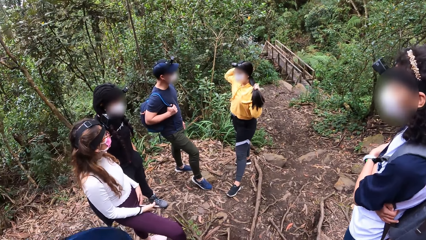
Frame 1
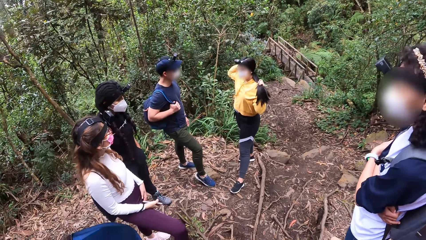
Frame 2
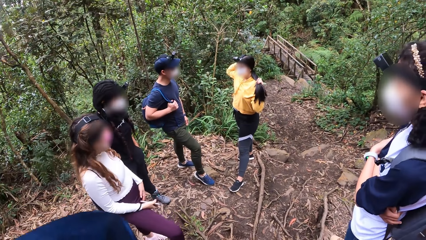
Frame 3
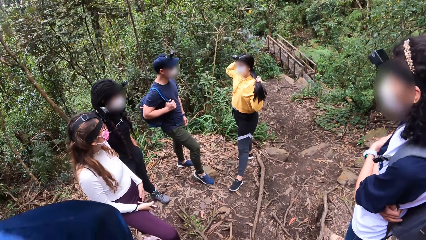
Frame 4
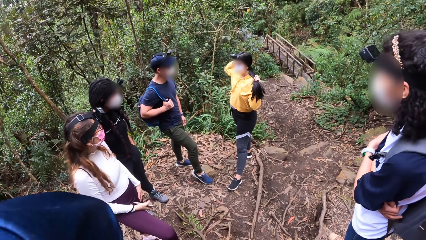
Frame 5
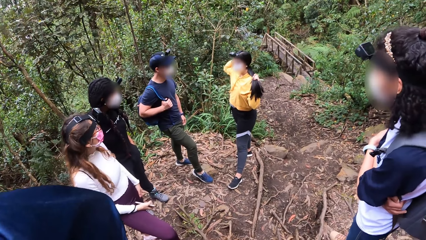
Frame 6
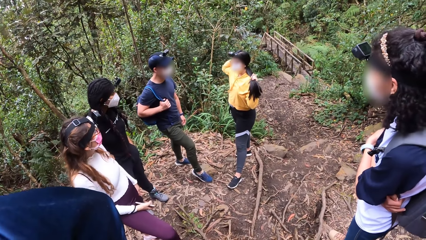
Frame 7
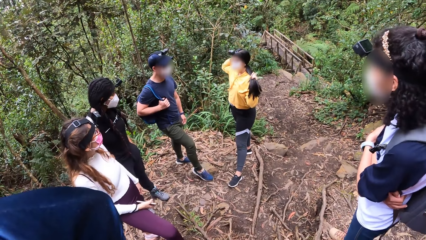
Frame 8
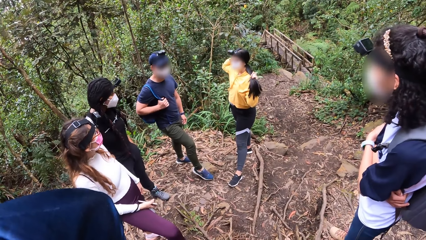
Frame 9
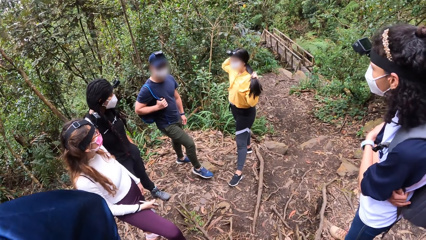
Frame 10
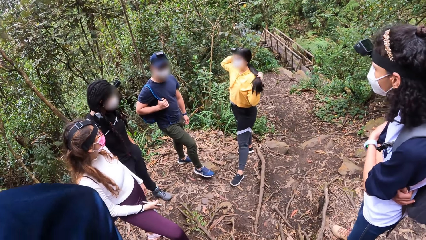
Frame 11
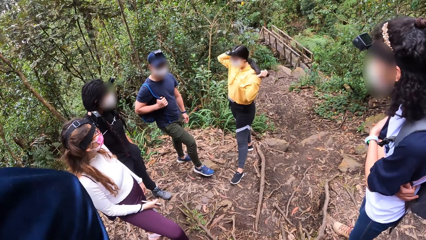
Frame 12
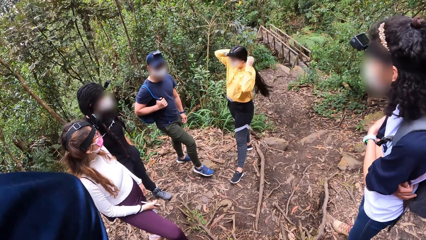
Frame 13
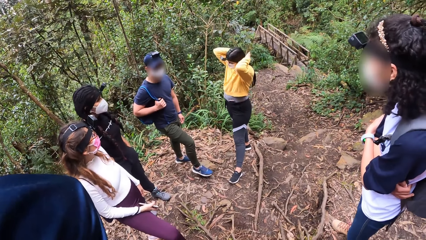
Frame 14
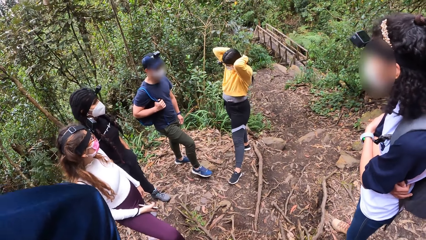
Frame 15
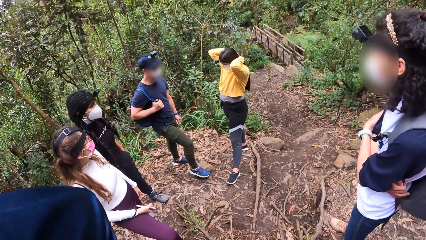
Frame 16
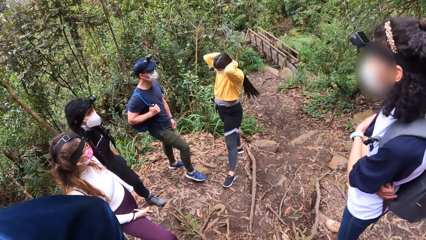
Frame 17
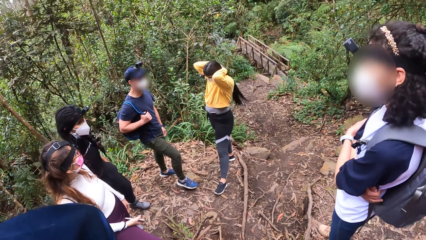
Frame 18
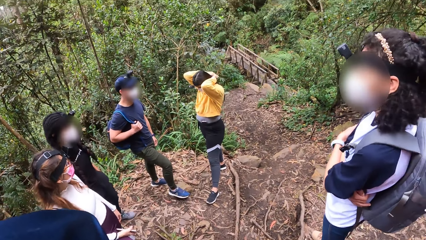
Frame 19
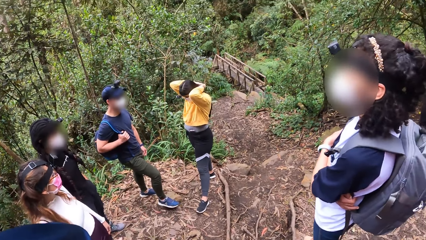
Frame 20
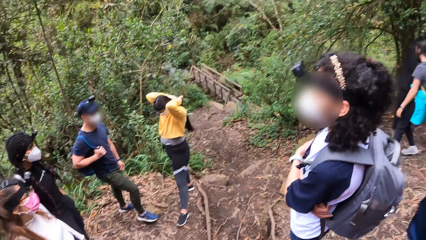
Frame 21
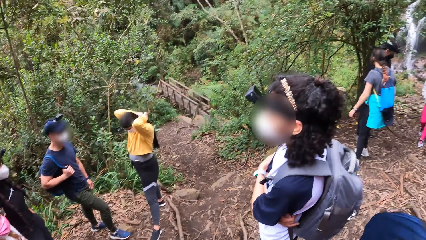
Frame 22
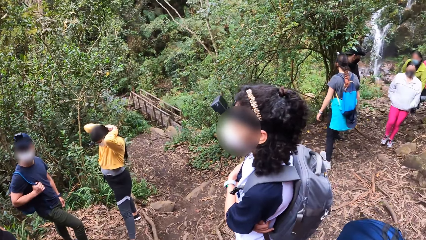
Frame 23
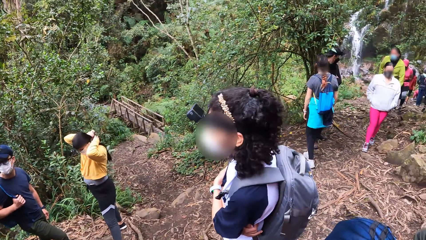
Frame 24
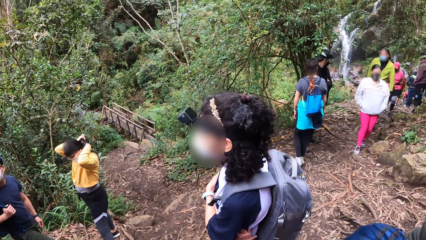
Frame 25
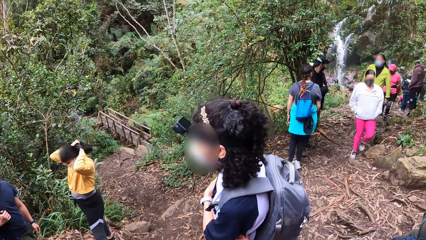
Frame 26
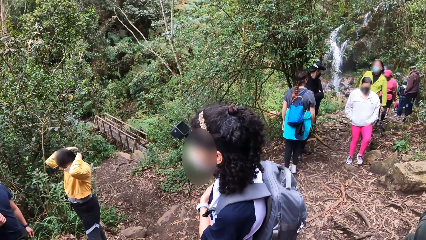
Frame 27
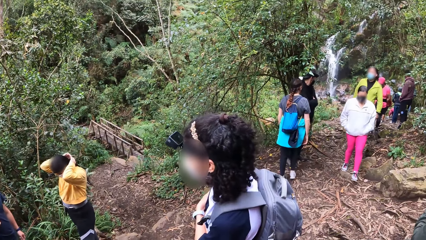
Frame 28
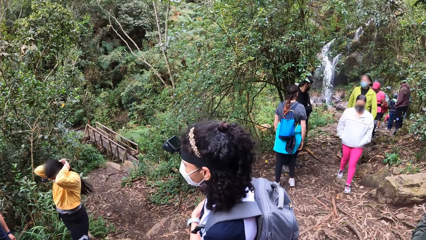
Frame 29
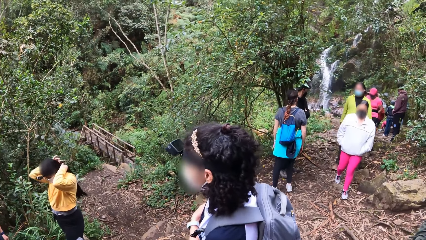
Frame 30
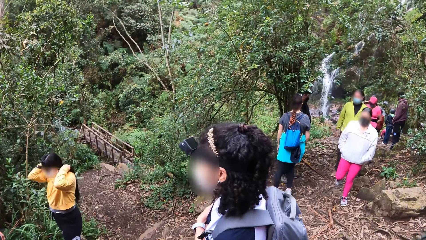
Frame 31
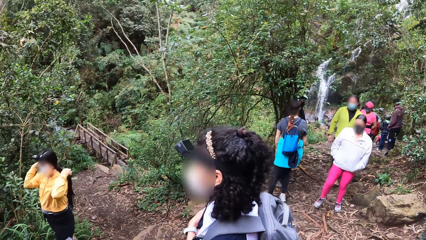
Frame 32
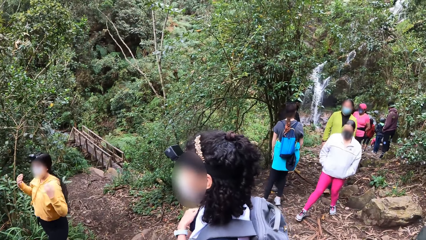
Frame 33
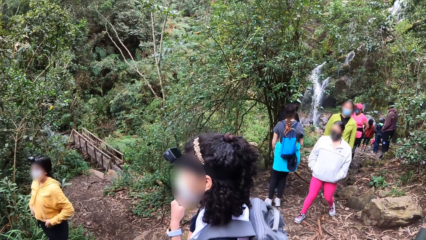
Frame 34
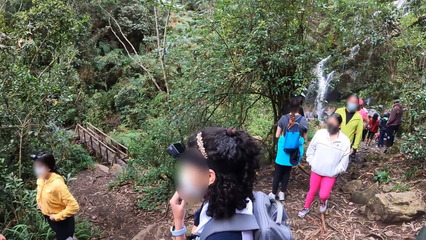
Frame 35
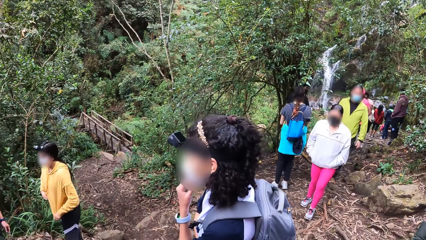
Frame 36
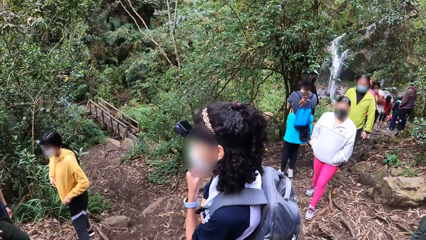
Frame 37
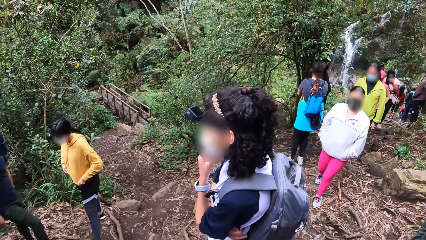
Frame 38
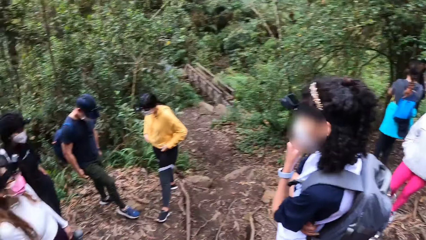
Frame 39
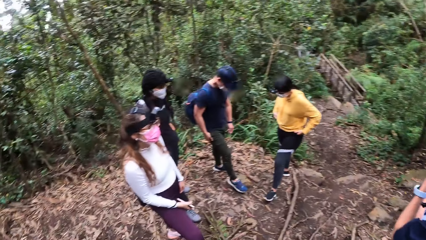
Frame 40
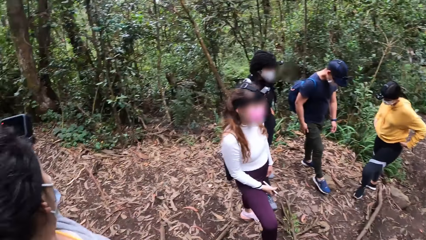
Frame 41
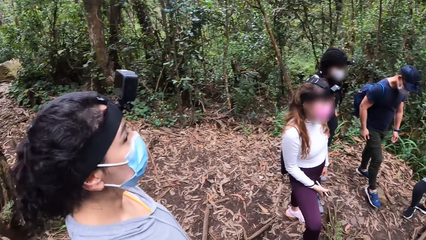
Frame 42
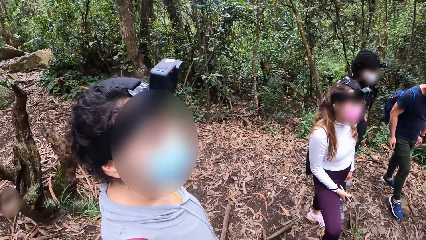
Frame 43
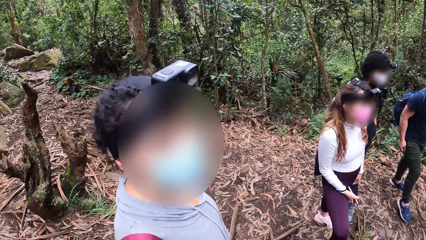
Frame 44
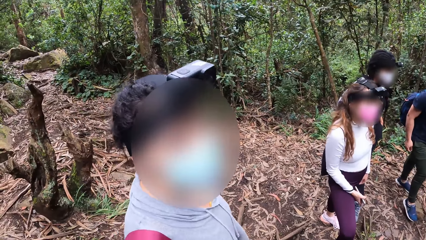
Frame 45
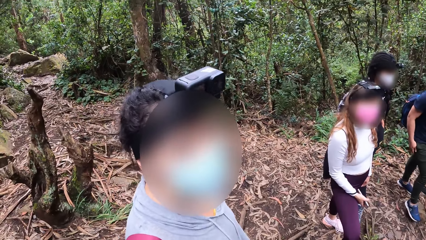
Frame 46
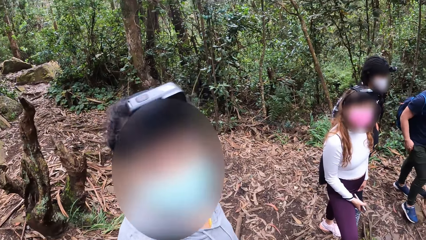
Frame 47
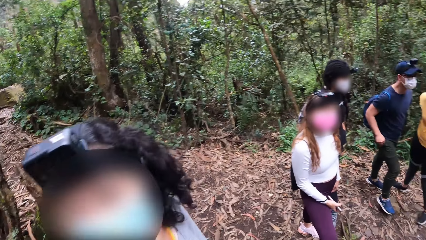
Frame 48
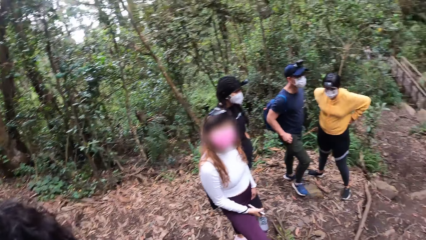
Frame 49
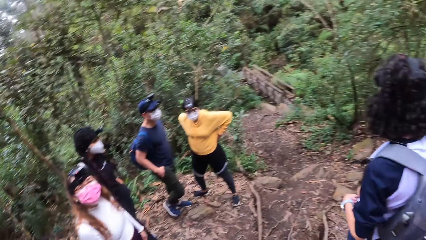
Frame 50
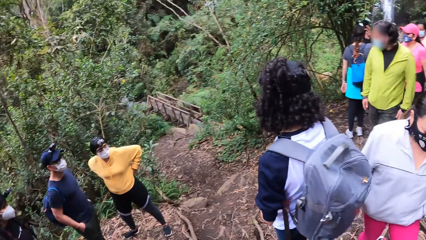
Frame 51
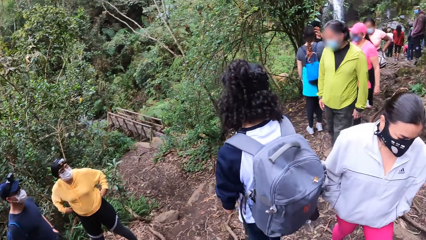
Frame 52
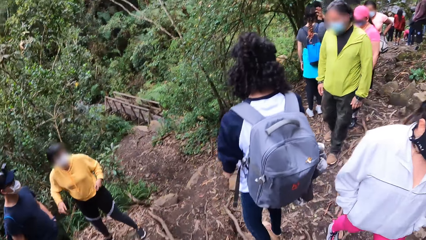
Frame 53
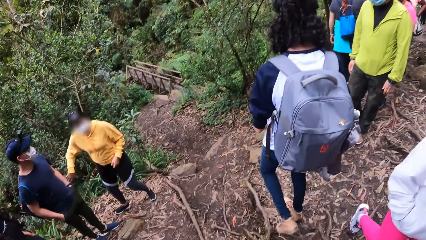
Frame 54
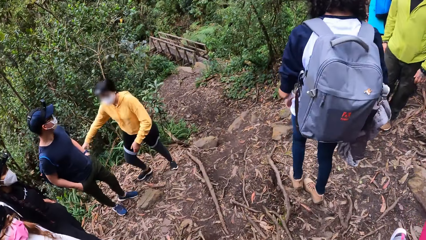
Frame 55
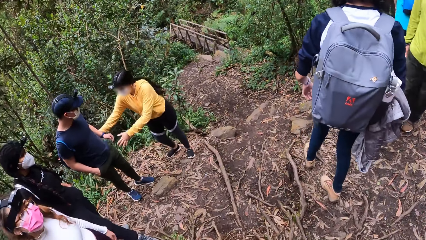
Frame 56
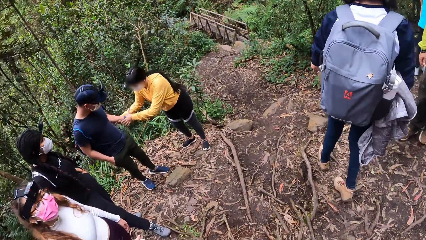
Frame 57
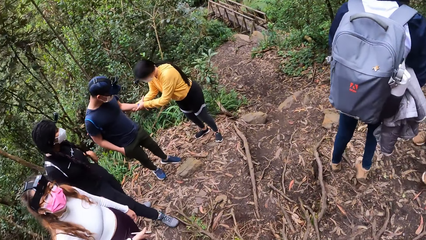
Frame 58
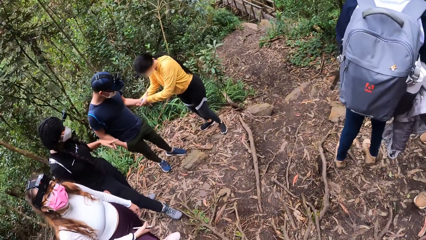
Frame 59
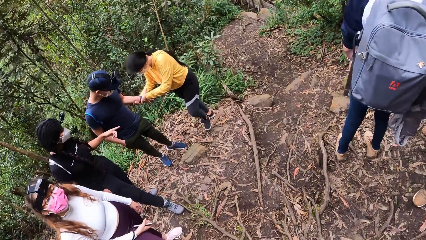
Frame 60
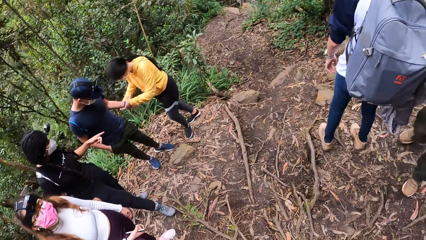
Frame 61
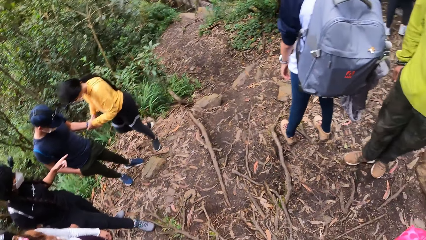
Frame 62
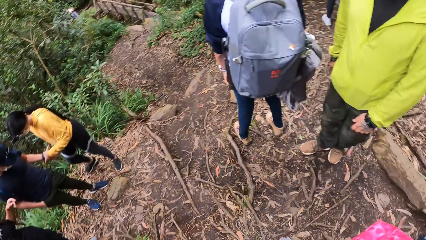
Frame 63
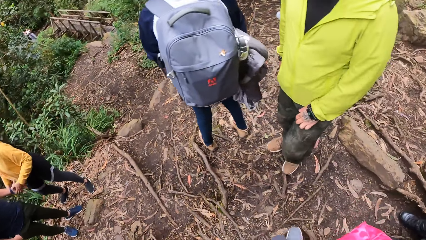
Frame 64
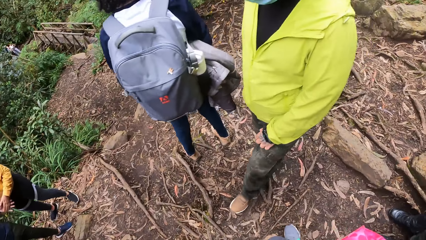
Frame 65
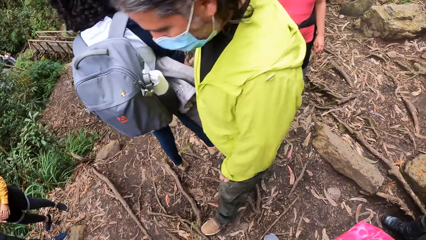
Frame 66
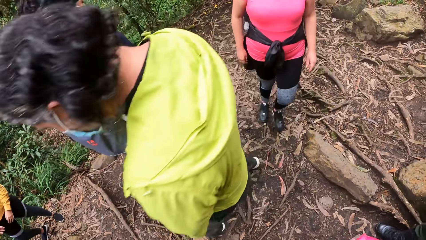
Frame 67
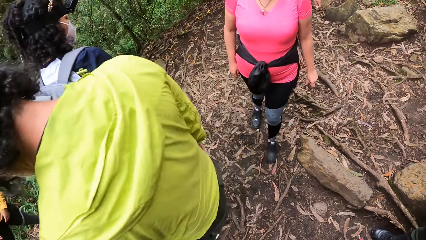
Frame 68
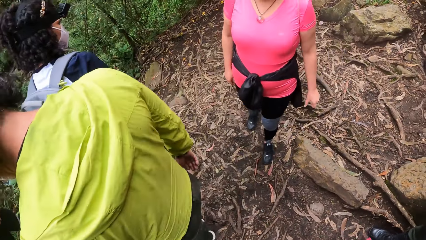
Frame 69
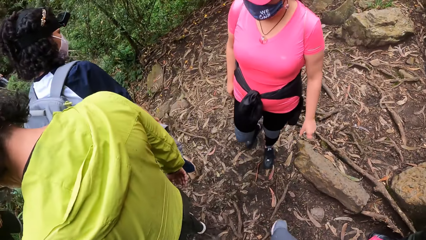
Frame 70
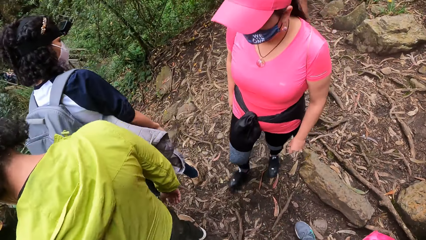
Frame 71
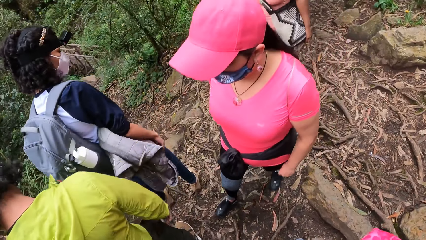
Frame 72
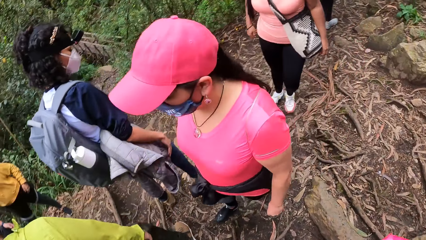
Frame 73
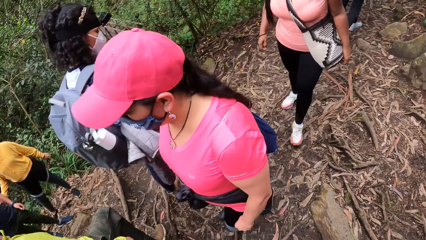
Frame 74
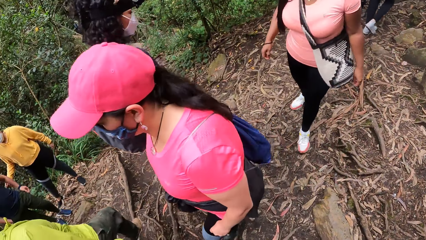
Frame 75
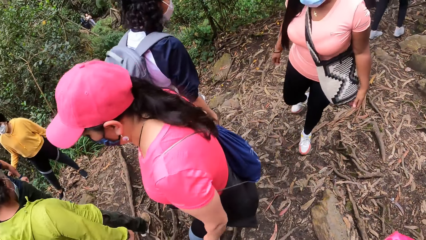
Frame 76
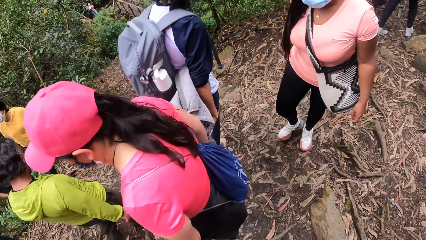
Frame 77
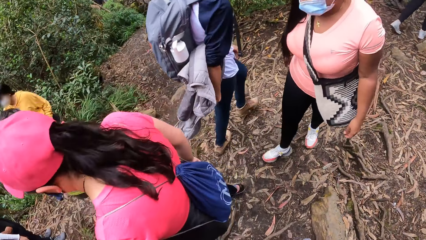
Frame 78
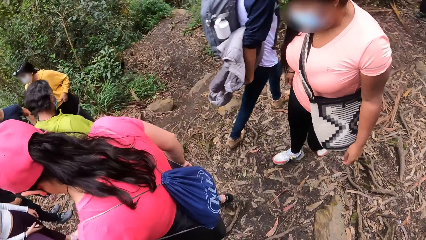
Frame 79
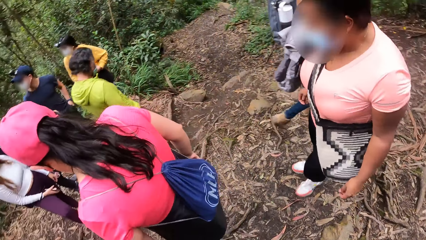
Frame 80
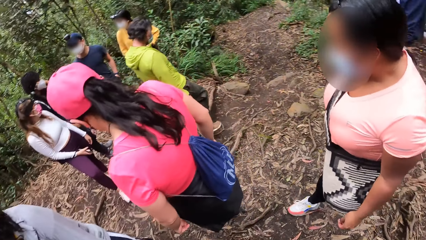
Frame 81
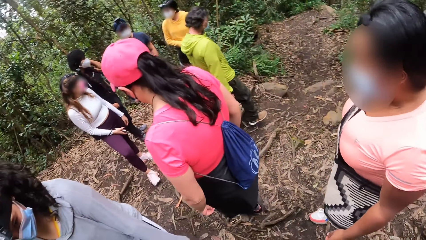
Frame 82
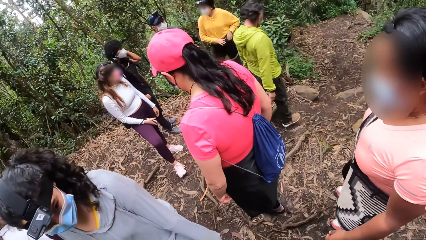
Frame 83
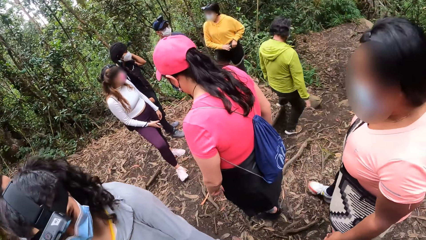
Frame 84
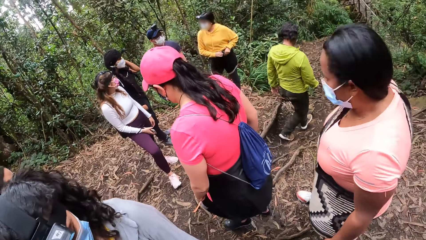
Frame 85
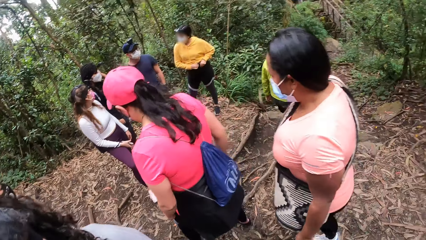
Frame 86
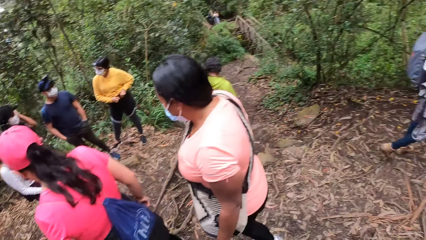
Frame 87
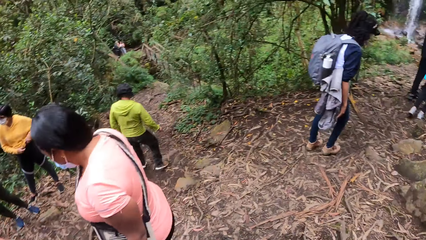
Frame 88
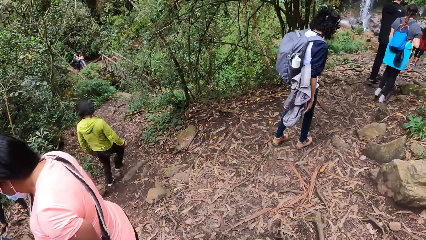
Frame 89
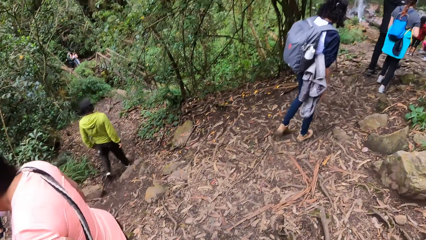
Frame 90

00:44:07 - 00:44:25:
The camera wearer looks around.
